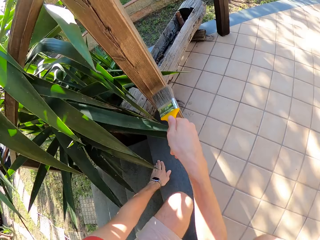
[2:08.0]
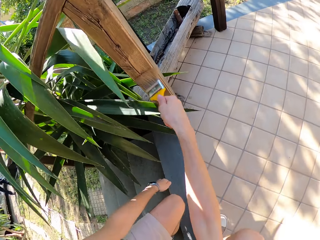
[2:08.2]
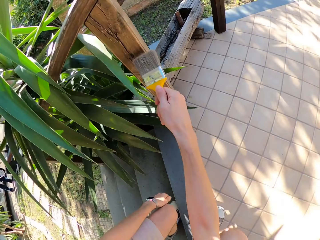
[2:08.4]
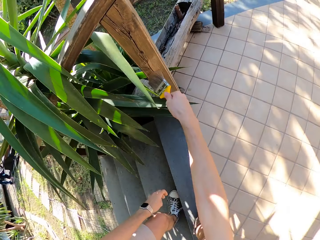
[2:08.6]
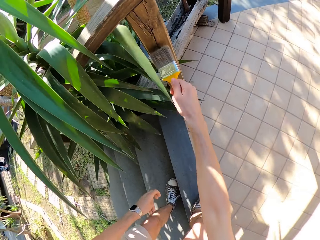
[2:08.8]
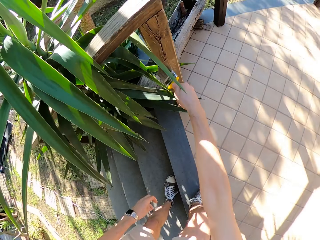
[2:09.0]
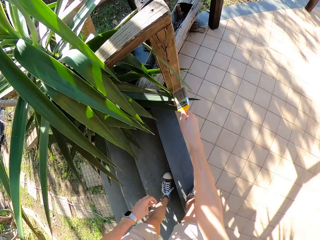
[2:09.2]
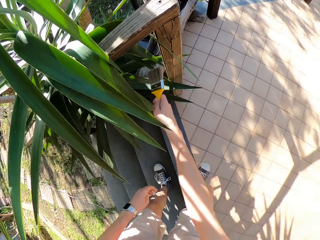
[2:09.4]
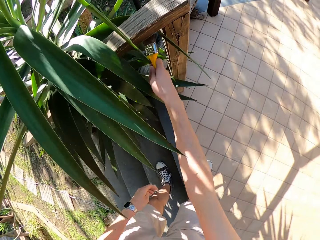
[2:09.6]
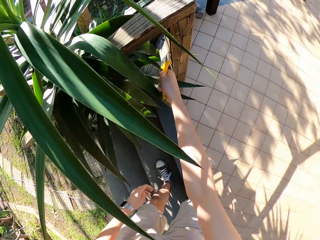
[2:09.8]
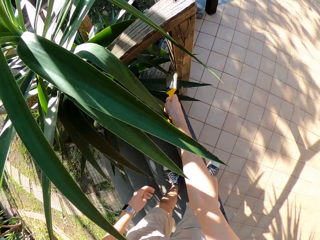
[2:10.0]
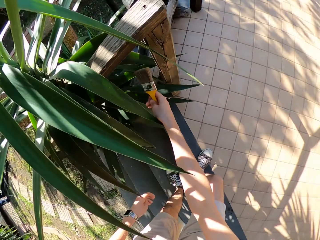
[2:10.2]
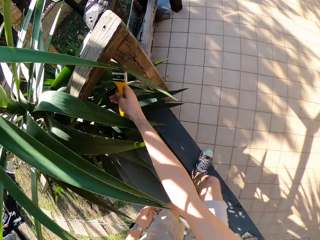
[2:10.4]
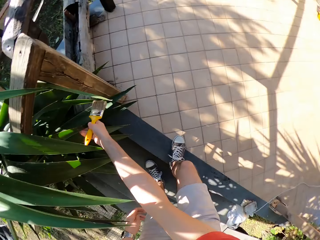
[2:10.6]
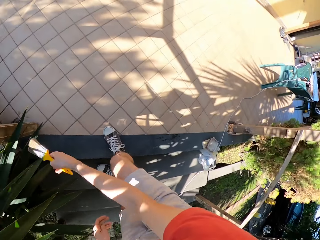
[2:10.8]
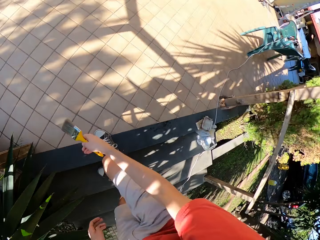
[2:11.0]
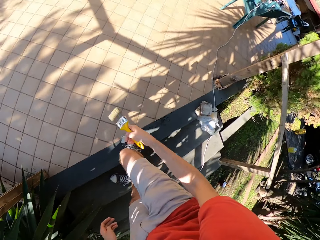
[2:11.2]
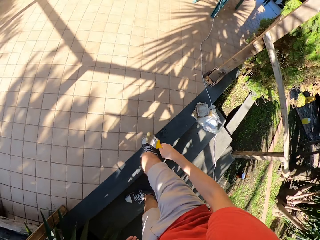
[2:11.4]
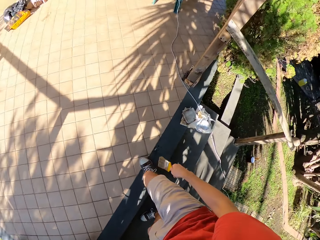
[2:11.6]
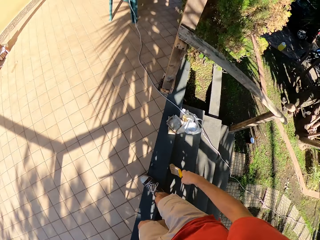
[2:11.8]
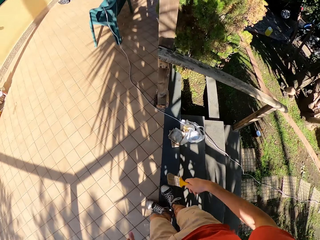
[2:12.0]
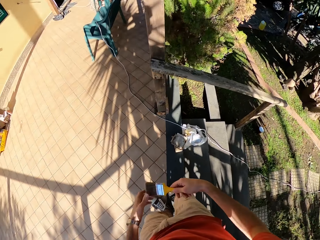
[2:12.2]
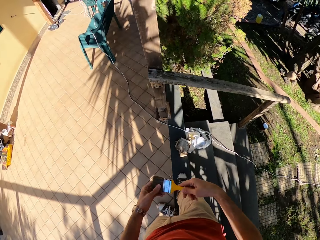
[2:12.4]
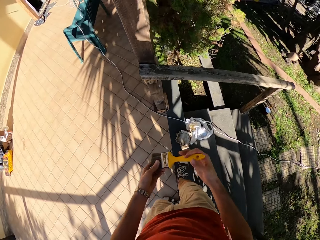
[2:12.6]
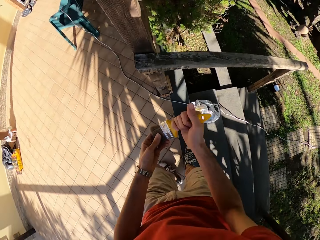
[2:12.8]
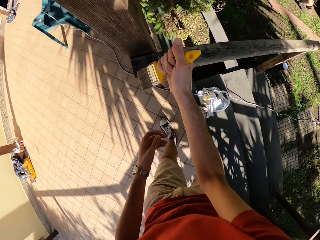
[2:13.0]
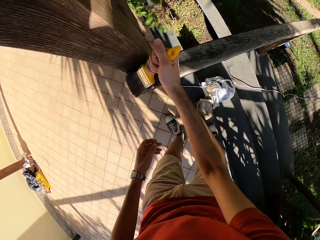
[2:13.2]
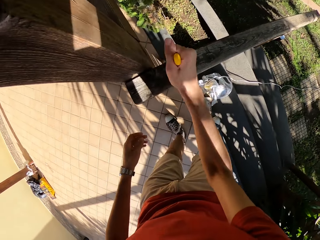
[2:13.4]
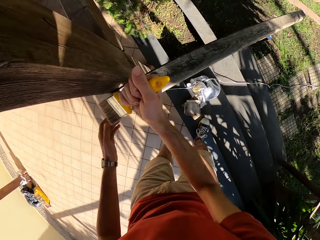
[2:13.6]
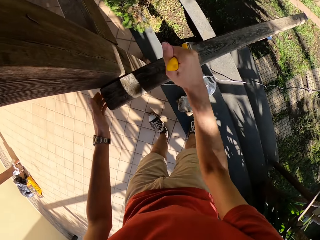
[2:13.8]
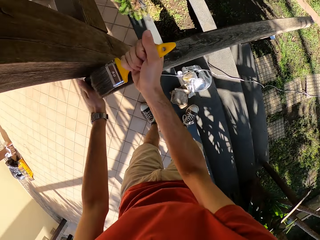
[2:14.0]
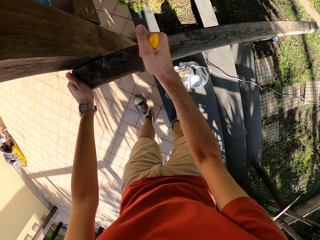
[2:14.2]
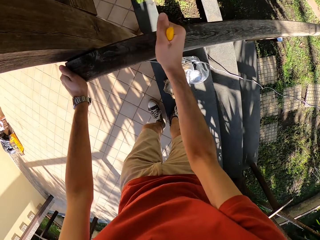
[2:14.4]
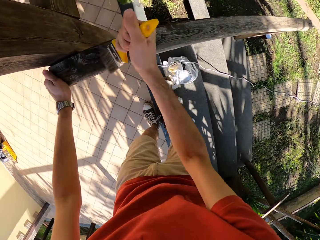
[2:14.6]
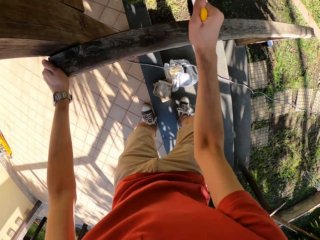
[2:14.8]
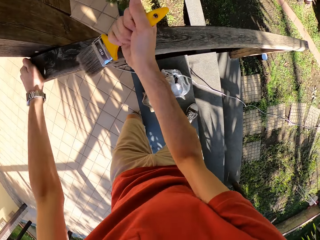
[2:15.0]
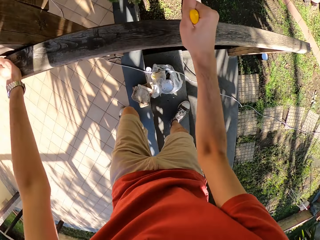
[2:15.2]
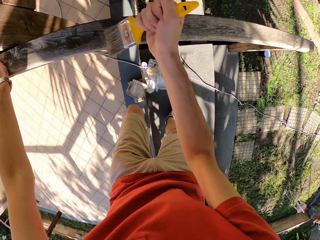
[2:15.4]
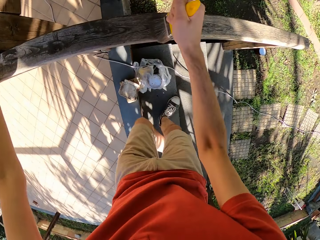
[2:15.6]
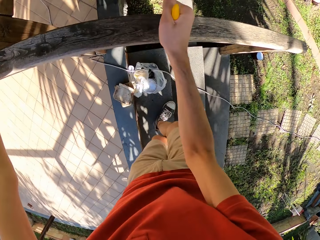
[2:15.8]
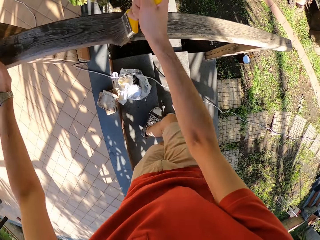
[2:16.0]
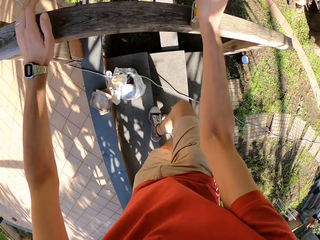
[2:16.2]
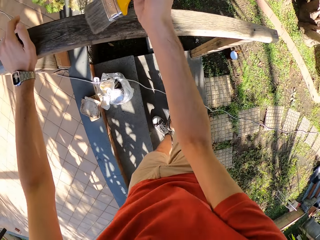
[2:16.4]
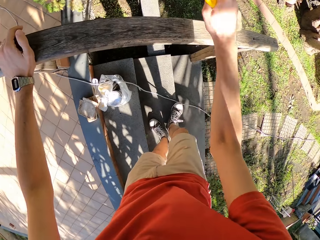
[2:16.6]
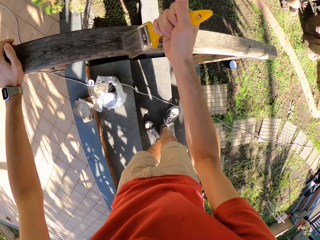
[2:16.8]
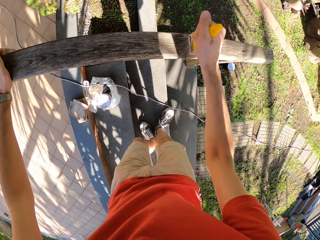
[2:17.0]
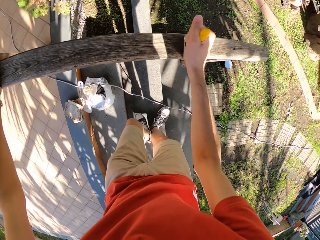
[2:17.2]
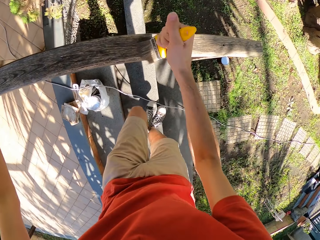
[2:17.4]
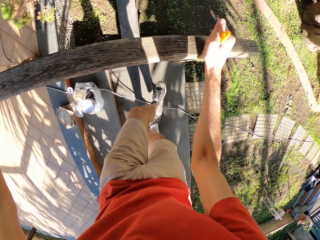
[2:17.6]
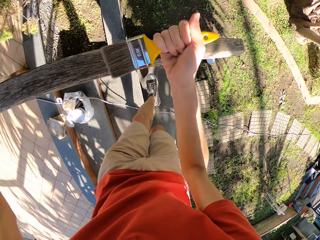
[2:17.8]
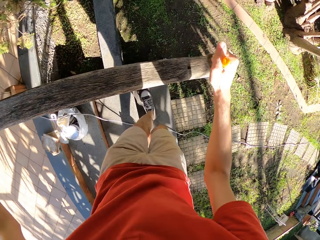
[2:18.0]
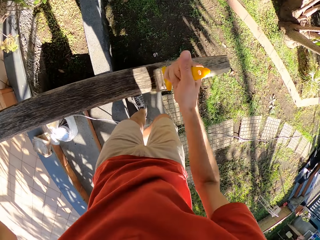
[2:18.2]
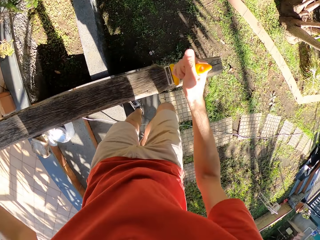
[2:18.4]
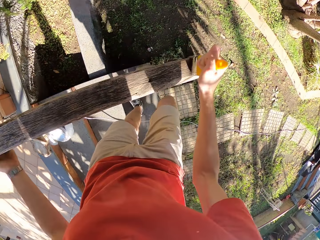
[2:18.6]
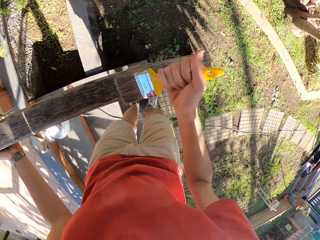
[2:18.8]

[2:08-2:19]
The camera wearer touches the paint brush with his left hand. He walks around the pavement. He brushes the wooden stair rail with the paint brush.

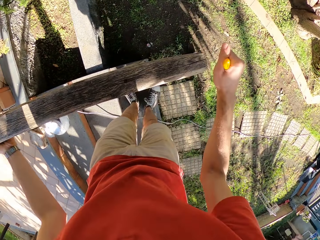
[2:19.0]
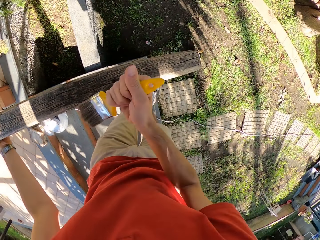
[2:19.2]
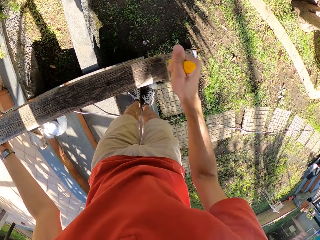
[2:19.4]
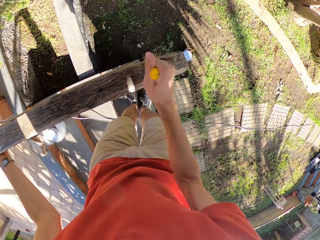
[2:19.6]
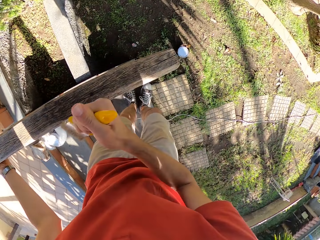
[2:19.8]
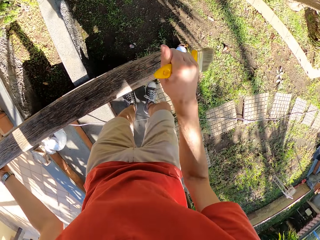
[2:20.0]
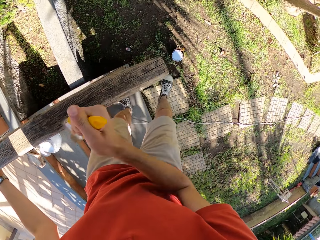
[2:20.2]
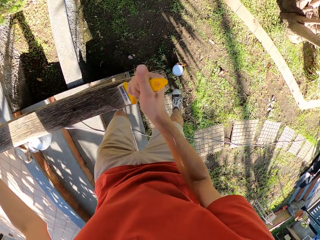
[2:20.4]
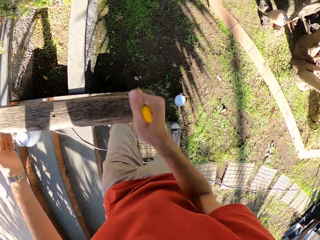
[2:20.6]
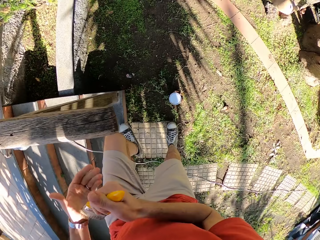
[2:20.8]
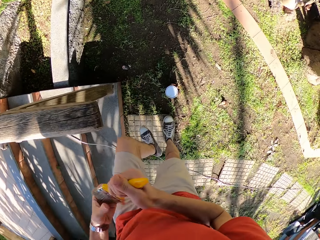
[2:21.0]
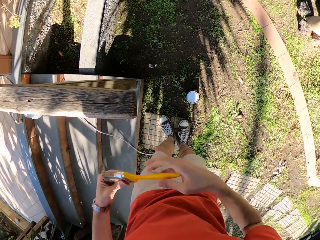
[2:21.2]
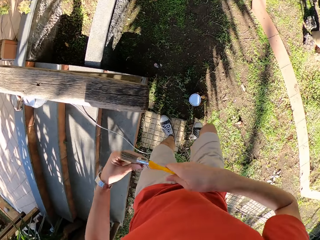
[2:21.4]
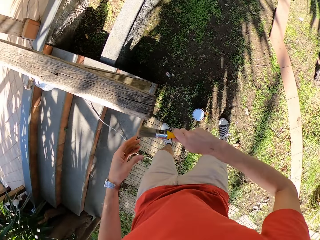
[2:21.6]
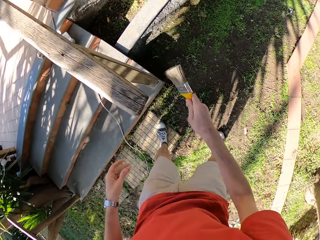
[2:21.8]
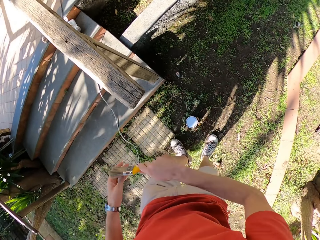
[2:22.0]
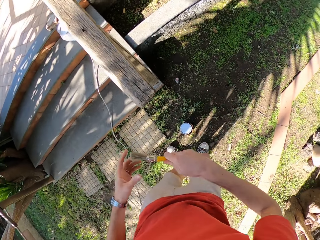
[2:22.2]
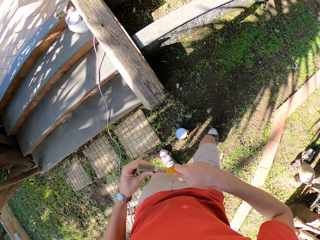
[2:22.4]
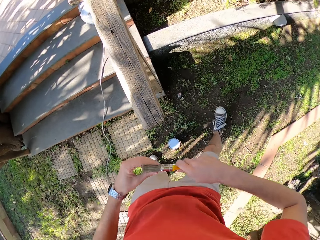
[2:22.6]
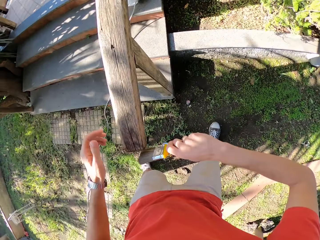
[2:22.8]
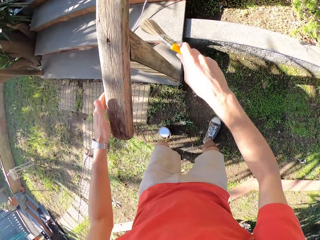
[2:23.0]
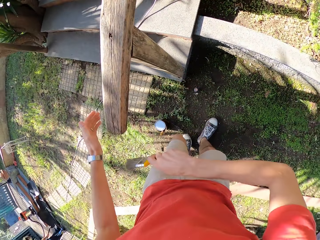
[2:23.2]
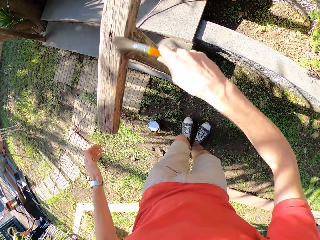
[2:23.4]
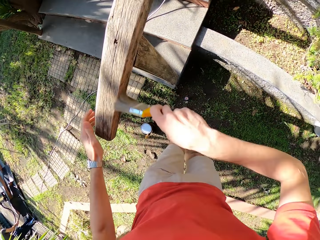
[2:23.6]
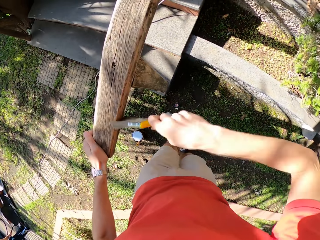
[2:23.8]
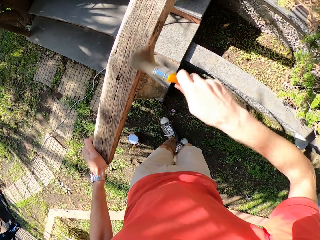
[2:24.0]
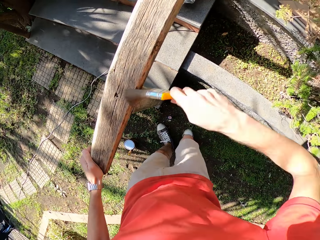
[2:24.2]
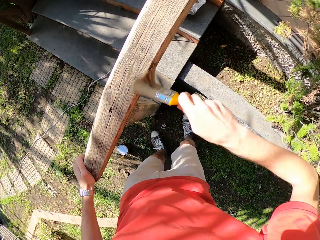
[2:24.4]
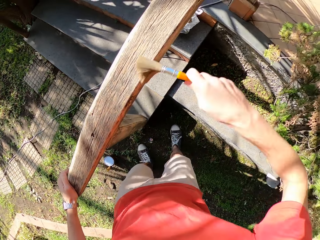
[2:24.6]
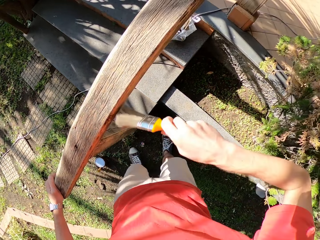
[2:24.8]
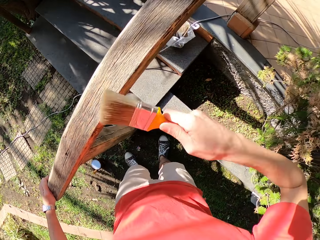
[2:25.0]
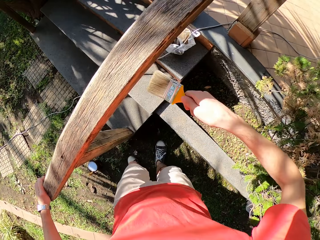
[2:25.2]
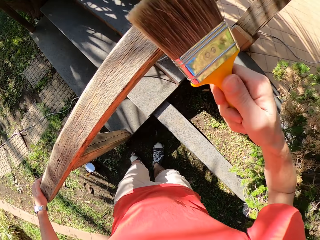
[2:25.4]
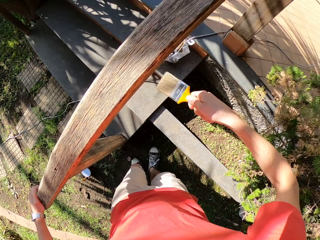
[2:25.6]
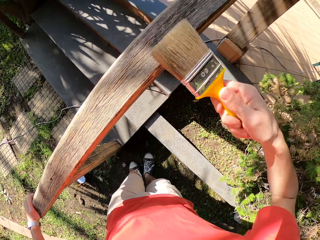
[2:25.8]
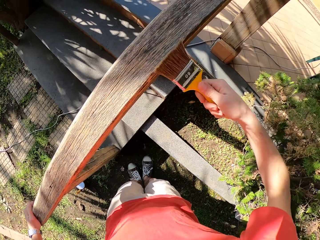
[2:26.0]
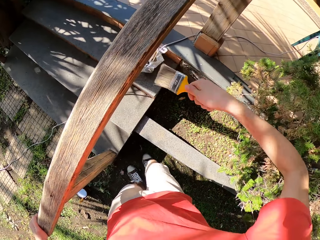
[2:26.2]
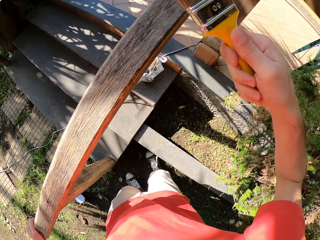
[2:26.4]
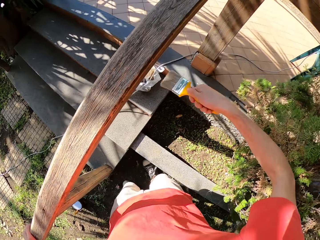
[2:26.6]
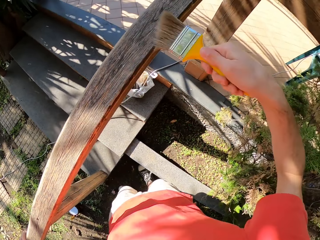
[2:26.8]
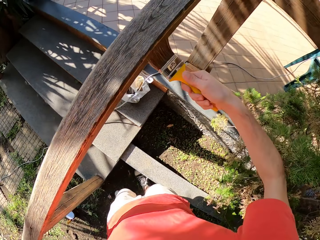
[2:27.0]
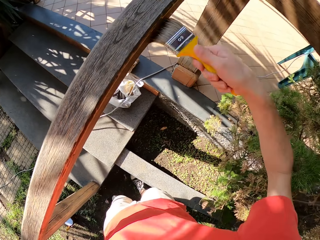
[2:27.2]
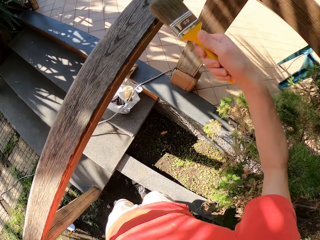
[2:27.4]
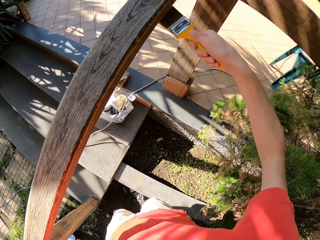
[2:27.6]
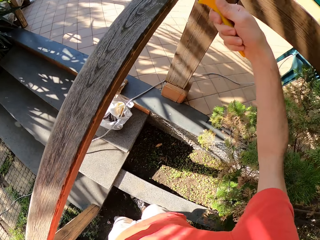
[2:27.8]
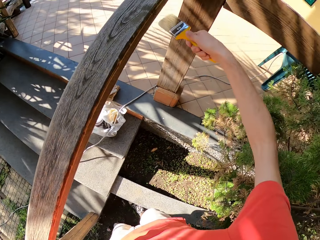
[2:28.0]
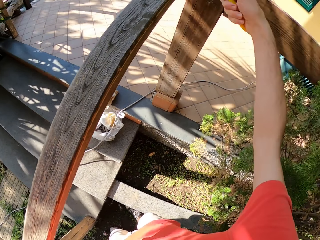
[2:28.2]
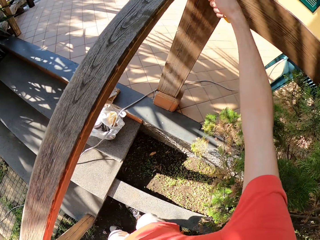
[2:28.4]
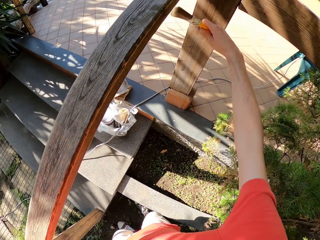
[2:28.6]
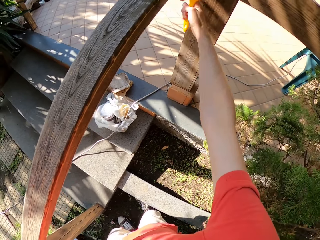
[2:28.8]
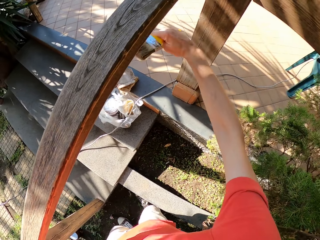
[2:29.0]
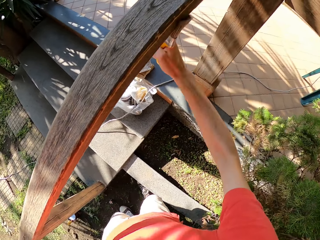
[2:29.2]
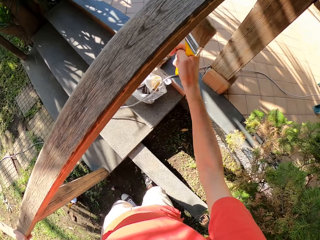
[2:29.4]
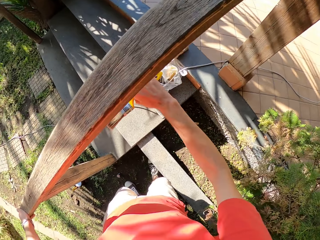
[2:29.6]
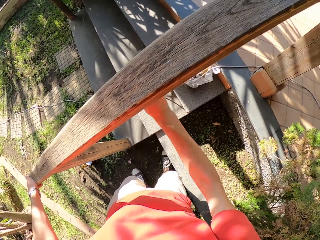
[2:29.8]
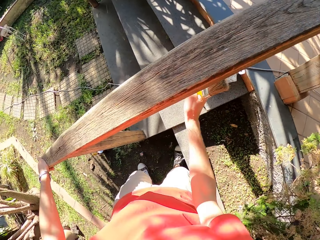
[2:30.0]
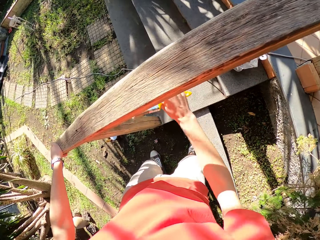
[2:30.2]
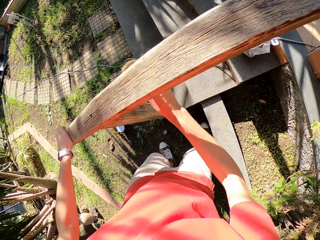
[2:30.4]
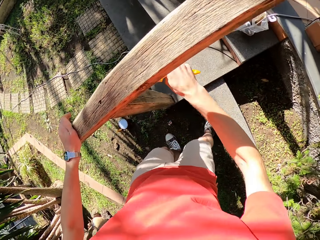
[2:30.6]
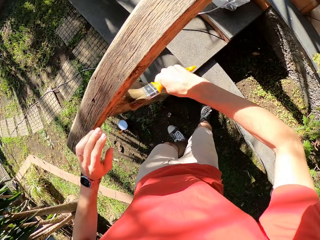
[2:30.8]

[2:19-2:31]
The camera wearer touches the paint brush with his left hand. He aligns the brush. He brushes the wooden stair rail with the paint brush. He touches the paint brush with his left hand. He brushes the wooden stair rail with the paint brush.
